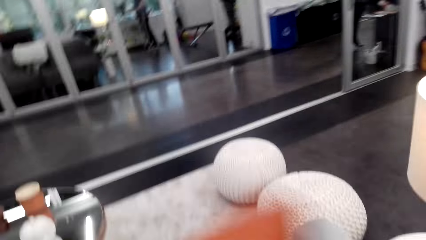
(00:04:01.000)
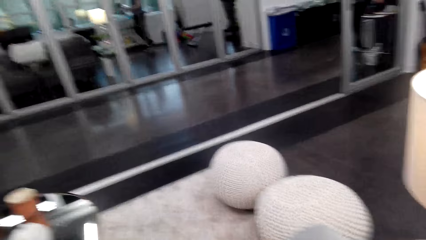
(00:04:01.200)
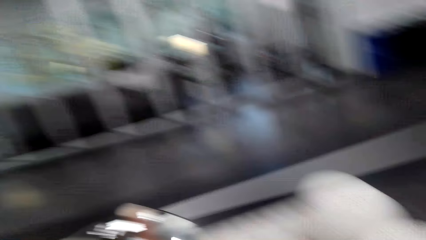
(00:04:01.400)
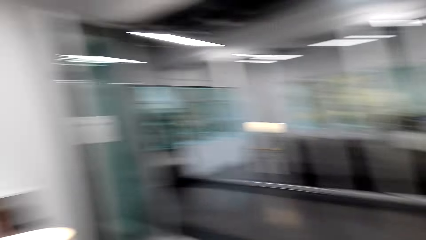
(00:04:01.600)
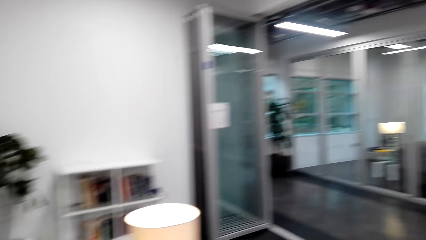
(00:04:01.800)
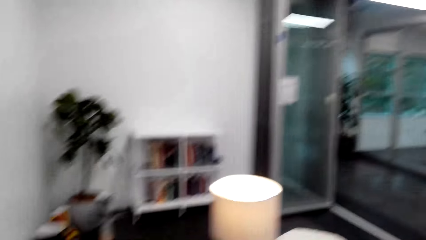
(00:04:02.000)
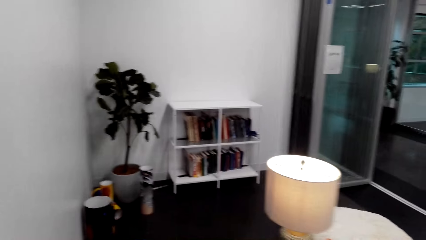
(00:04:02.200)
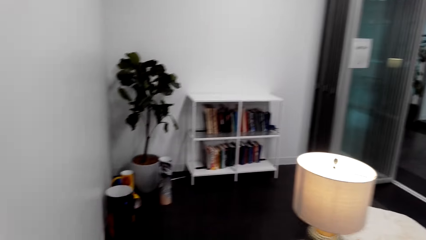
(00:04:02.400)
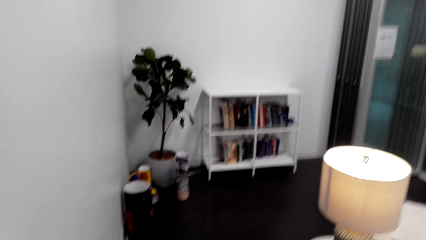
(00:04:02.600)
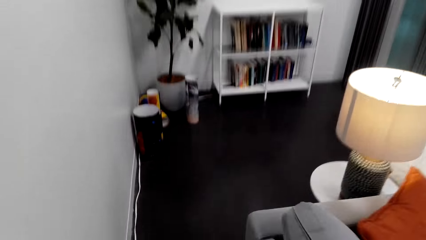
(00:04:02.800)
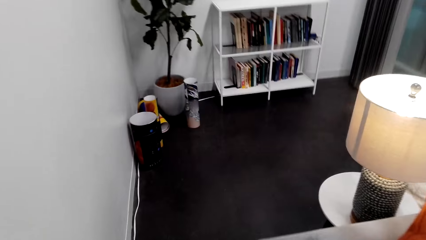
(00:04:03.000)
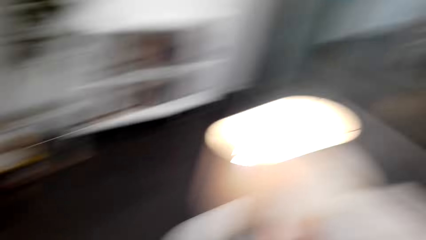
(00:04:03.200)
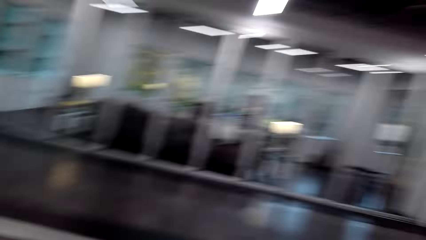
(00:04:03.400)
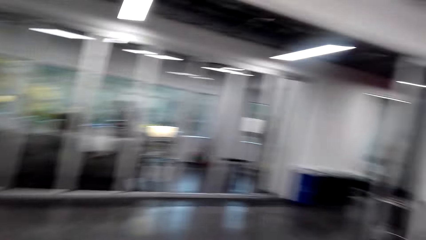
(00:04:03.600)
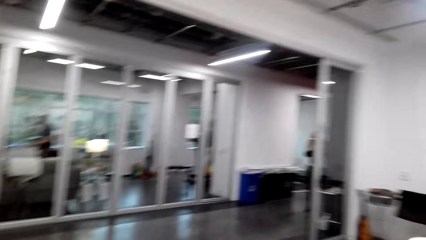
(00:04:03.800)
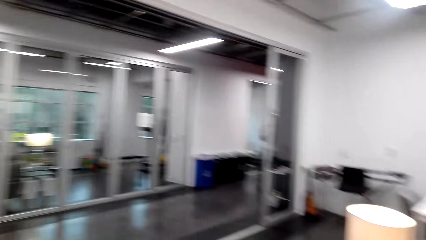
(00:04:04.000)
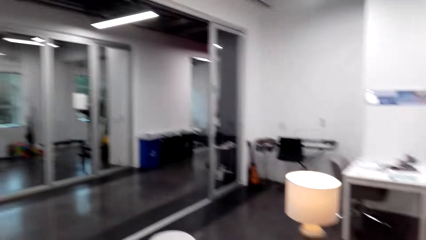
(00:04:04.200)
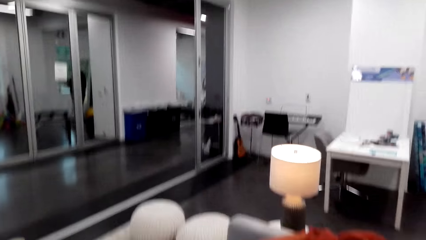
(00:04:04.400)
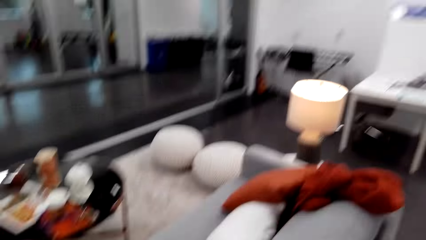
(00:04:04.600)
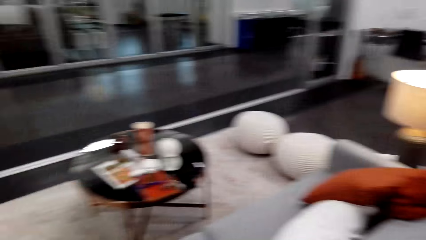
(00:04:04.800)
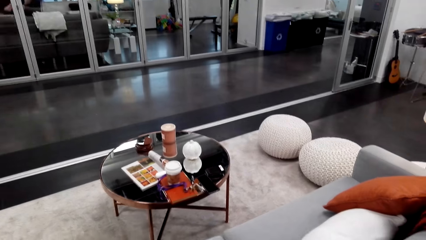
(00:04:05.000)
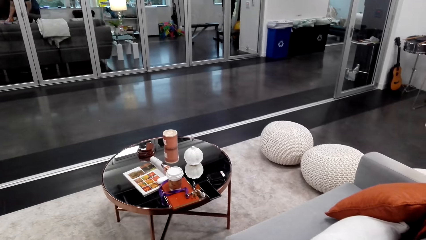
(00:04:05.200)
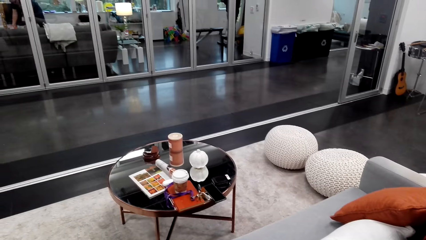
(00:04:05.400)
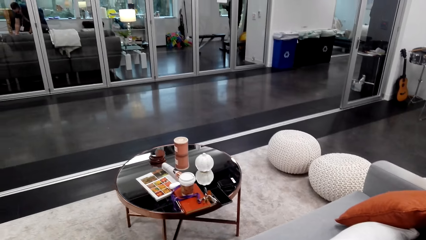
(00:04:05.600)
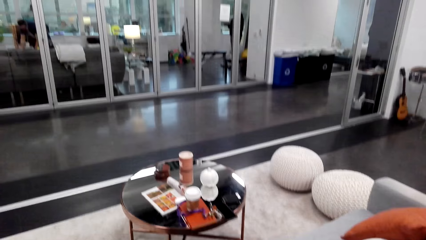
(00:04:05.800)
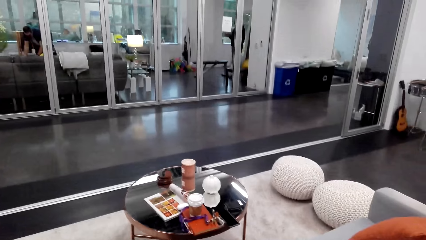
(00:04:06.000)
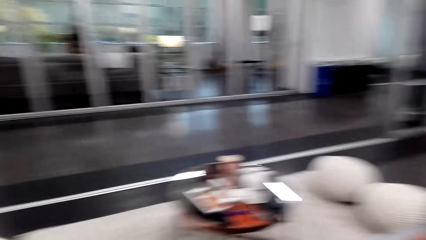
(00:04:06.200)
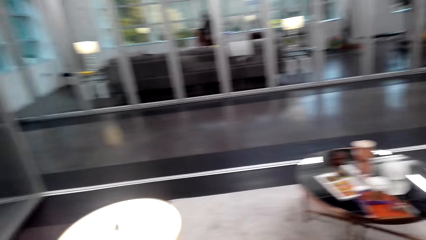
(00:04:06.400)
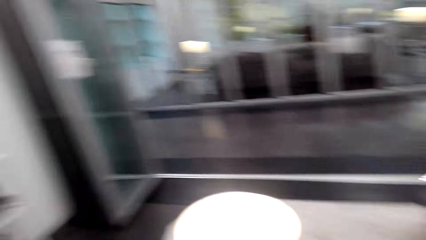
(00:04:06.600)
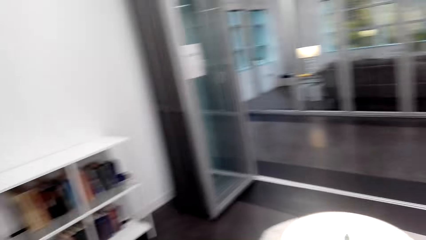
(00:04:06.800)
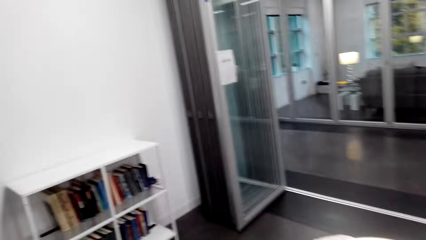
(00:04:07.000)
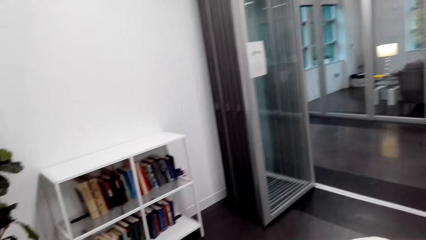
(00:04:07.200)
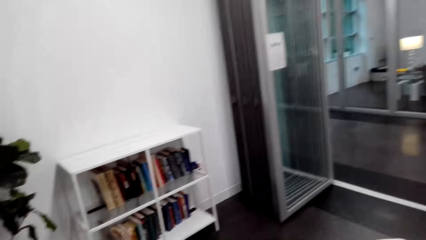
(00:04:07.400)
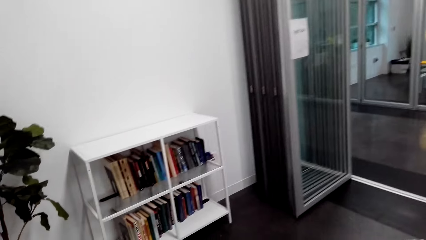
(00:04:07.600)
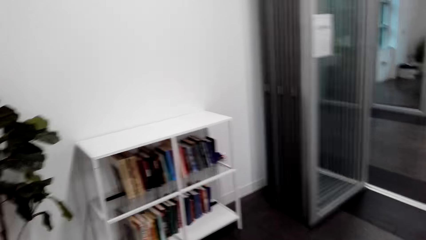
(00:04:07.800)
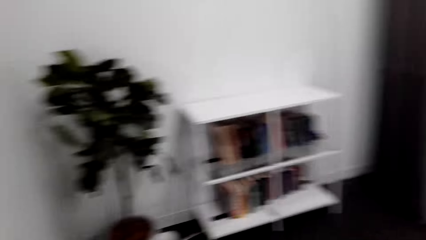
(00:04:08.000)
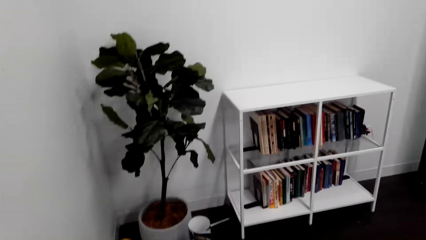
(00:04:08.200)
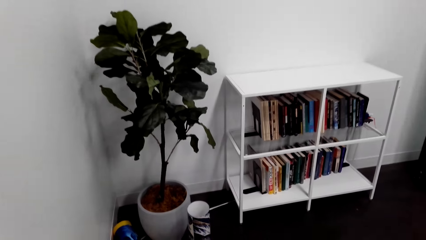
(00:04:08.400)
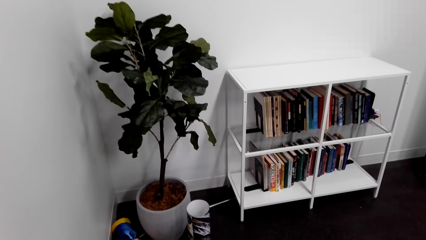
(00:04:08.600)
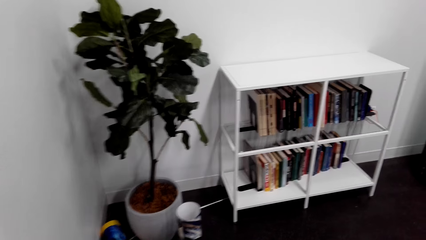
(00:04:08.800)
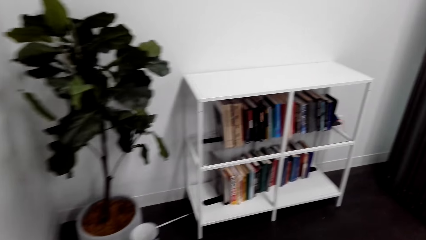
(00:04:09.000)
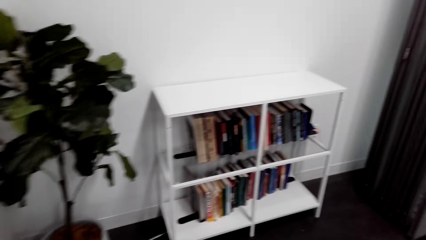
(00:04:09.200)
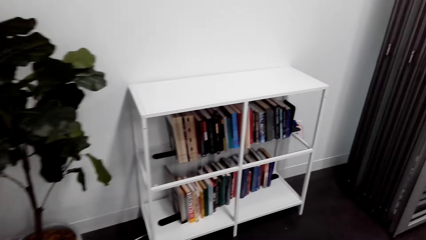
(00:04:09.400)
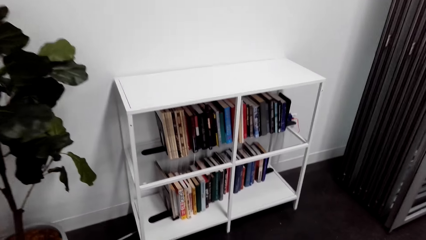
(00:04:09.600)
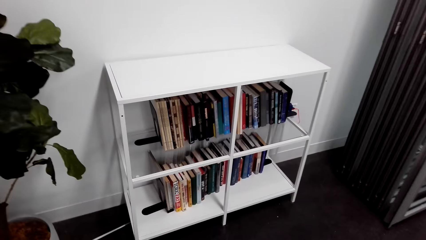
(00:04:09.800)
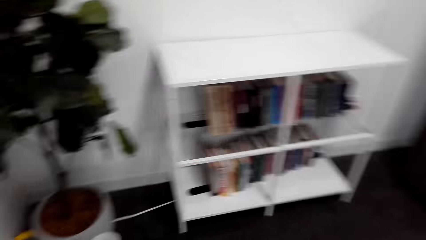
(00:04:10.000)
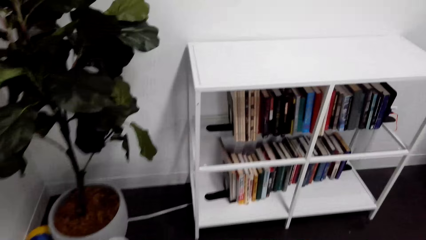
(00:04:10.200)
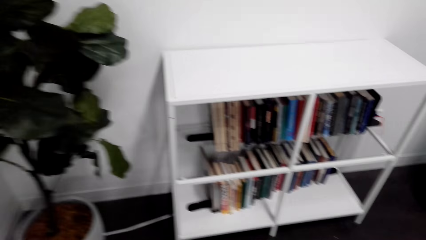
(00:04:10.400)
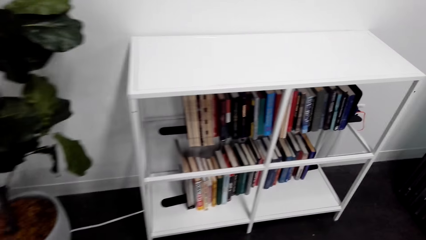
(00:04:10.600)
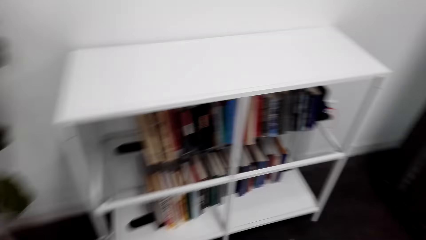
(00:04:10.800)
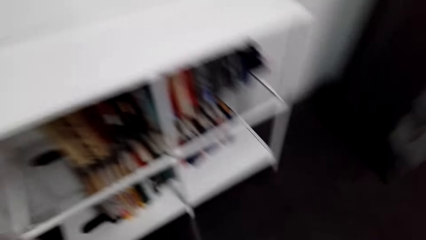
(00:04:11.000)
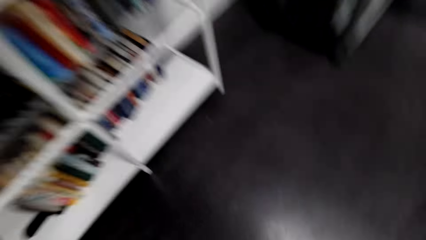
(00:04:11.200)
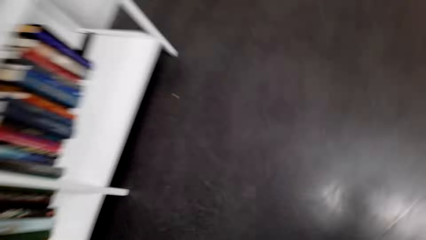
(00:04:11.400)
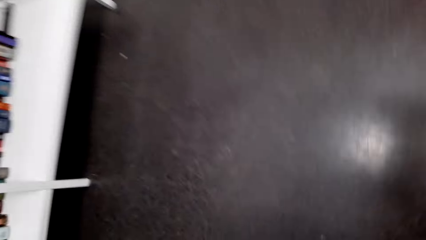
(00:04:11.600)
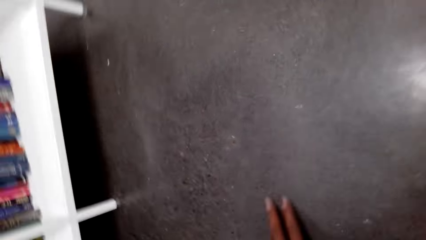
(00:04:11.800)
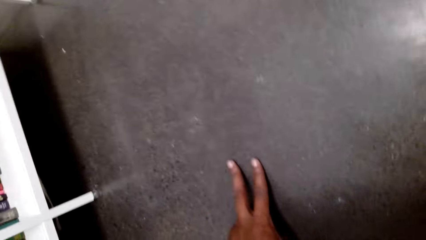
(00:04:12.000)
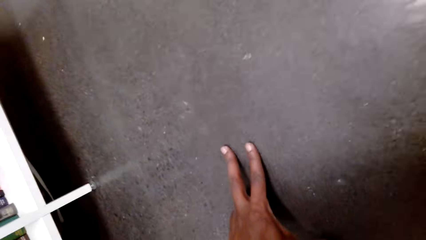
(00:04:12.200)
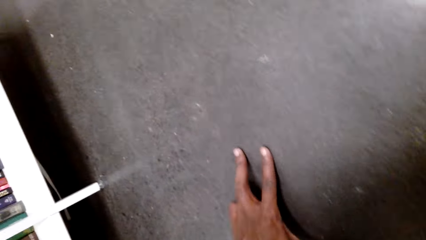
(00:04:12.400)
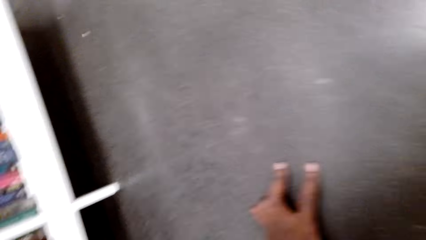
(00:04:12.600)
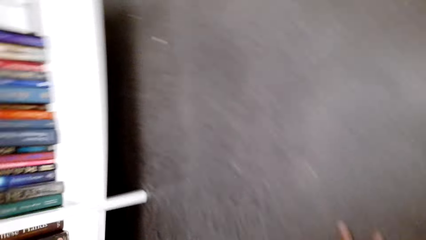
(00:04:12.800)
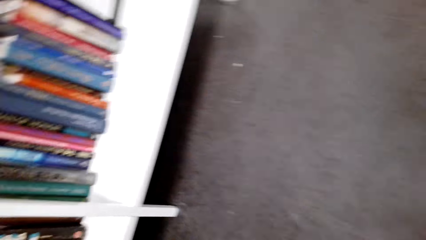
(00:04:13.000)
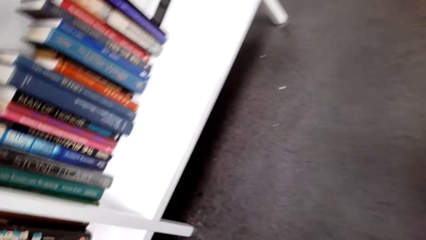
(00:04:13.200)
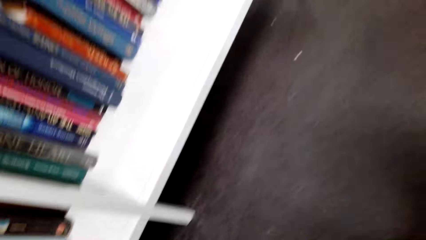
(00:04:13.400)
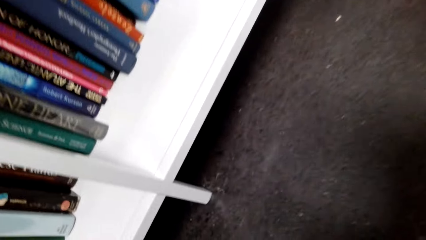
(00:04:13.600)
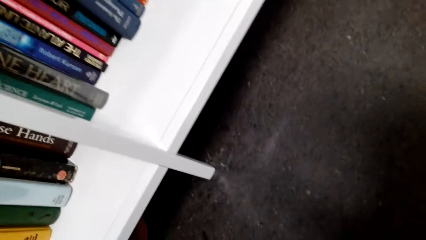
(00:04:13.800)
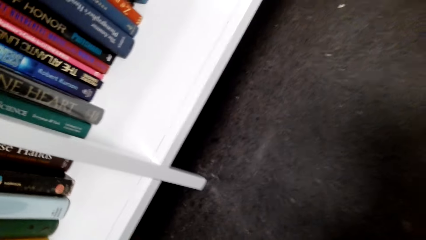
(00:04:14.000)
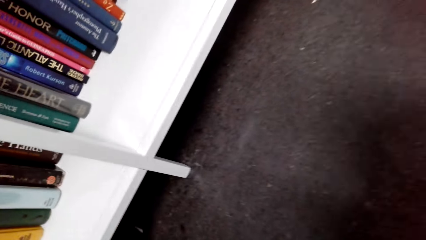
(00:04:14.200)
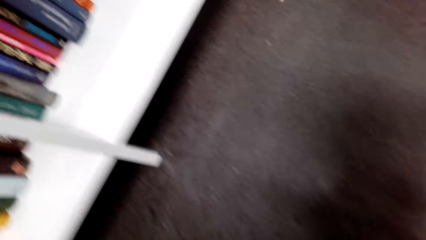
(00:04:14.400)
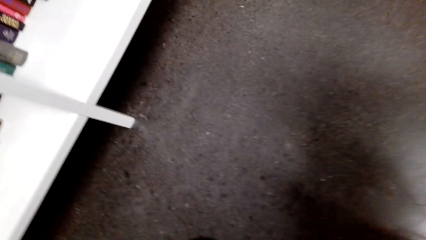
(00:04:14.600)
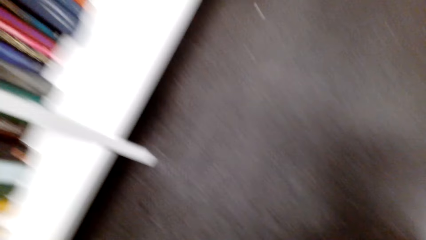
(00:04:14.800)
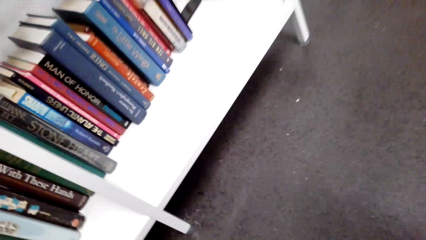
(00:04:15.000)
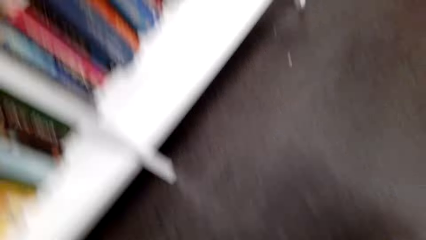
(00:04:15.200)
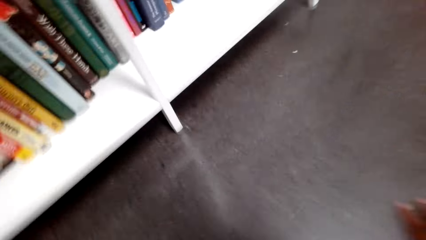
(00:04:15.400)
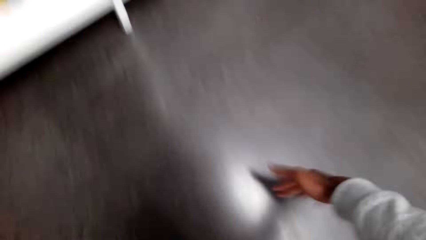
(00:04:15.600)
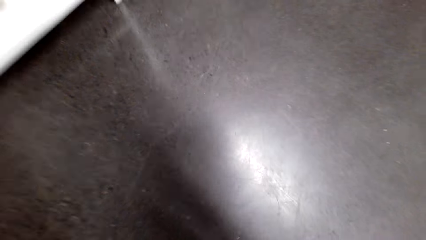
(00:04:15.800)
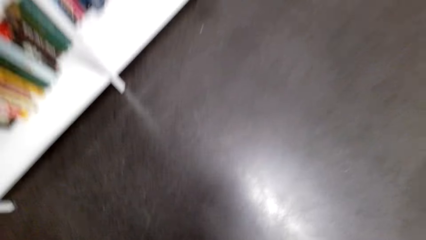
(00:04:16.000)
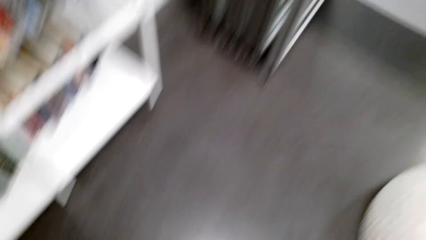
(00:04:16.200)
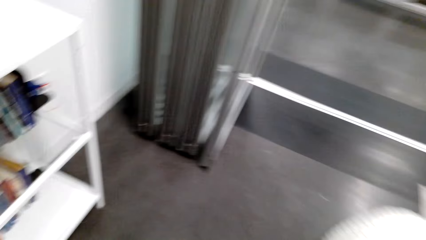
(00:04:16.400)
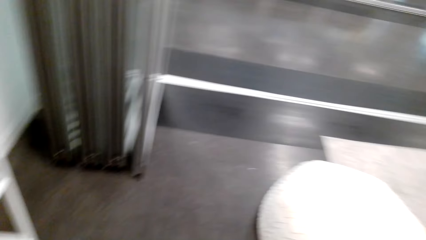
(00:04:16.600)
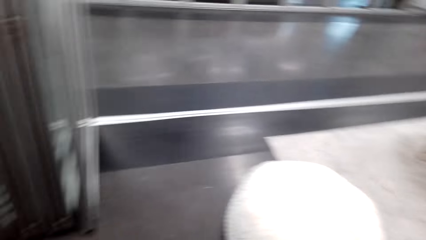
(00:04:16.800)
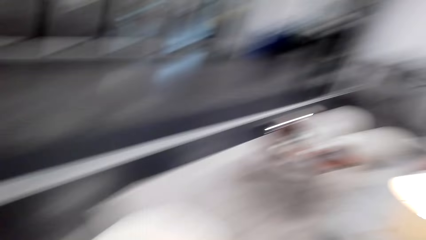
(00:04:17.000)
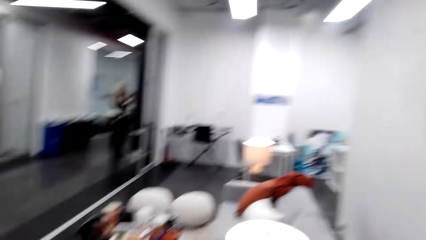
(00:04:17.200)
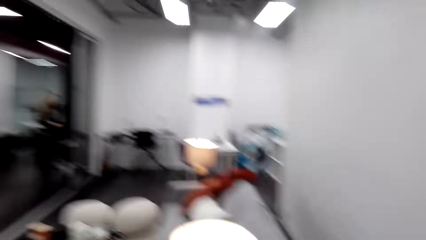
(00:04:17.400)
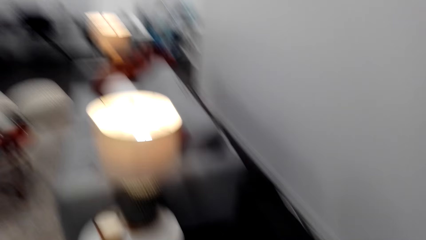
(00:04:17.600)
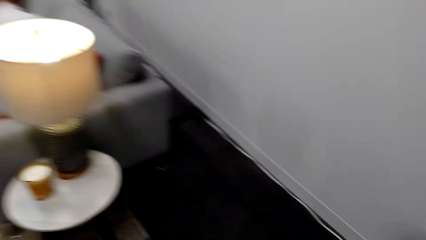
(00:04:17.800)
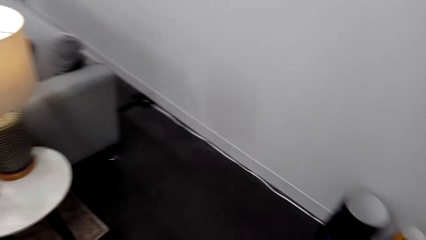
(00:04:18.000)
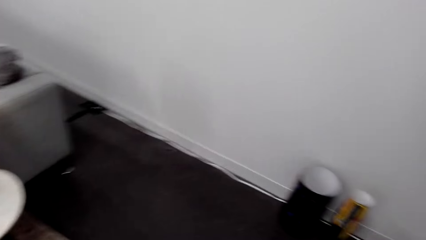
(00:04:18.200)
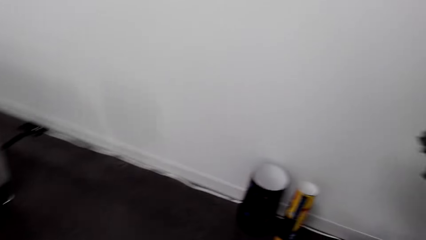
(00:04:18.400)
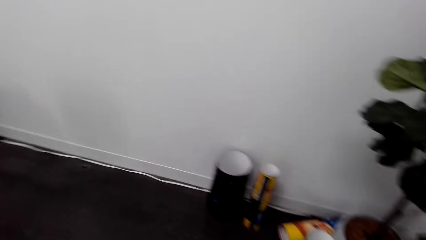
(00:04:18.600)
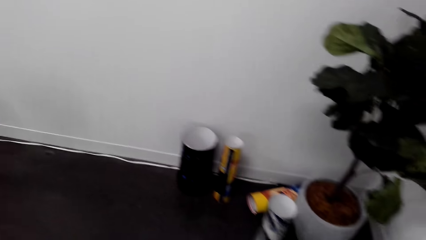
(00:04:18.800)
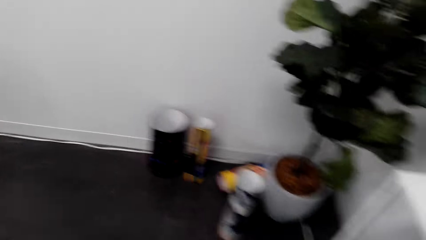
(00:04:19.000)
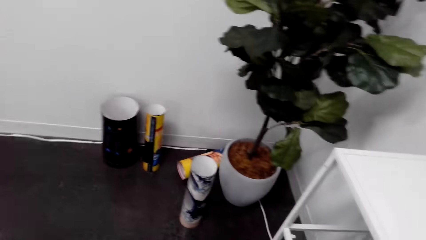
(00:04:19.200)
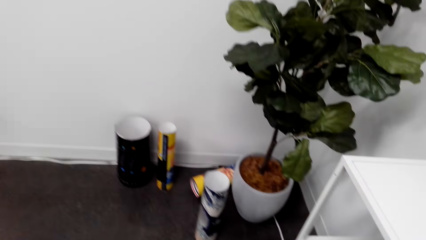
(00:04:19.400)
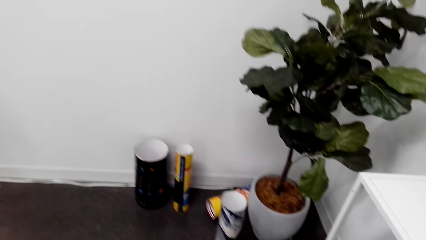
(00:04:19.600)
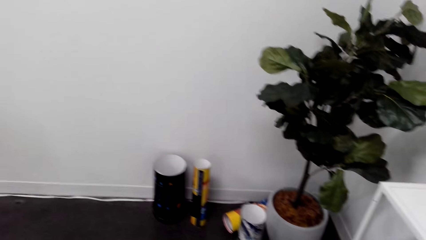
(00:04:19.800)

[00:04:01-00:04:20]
The camera wearer looks around the office. They speak to a woman. The camera wearer walks towards a bookshelf. They bend down and look under the bookshelf. They touch the floor. They stand up and walk around the office. They bend.
